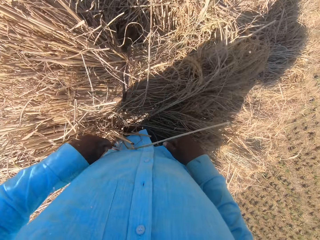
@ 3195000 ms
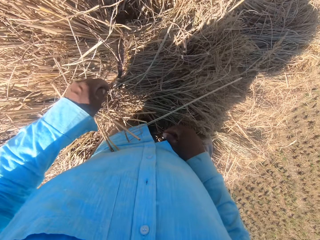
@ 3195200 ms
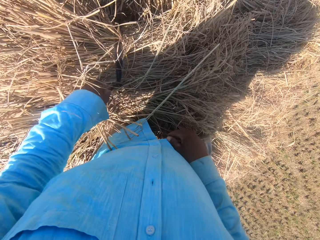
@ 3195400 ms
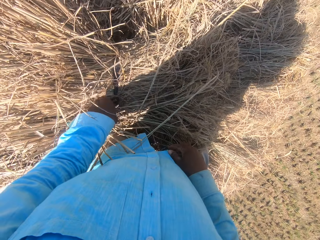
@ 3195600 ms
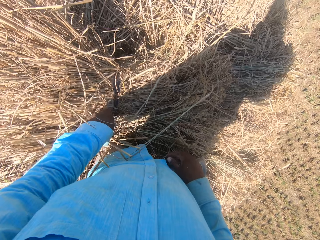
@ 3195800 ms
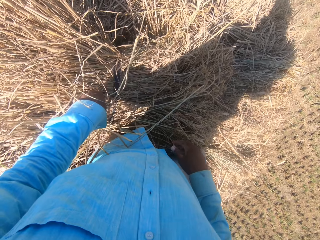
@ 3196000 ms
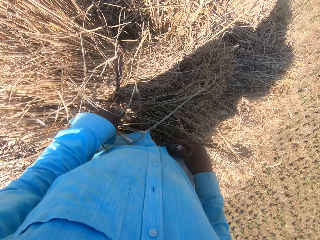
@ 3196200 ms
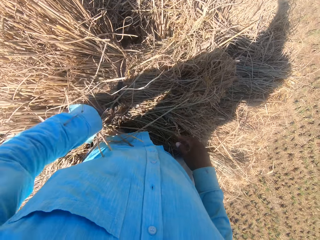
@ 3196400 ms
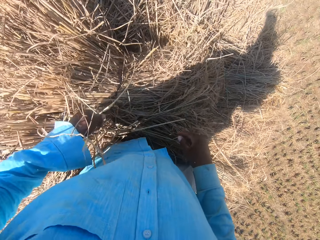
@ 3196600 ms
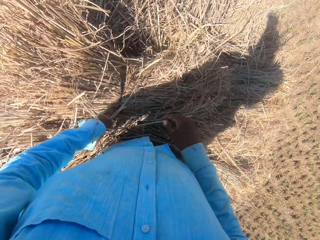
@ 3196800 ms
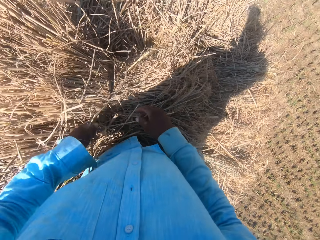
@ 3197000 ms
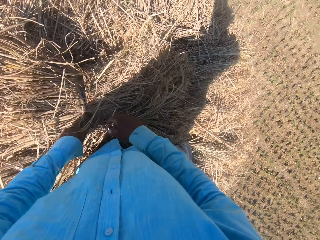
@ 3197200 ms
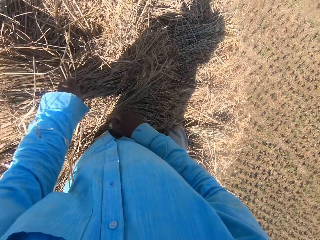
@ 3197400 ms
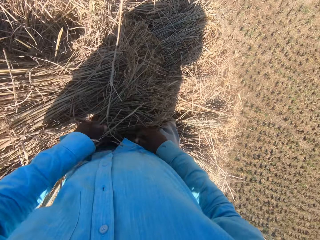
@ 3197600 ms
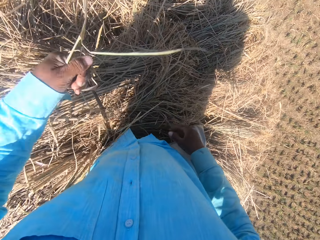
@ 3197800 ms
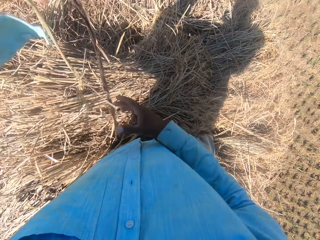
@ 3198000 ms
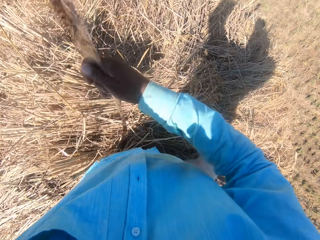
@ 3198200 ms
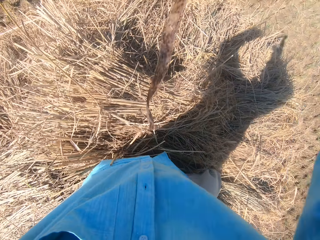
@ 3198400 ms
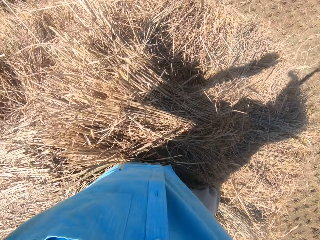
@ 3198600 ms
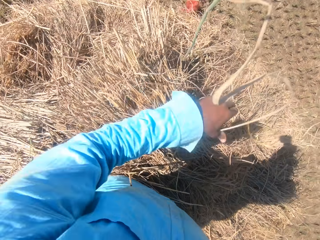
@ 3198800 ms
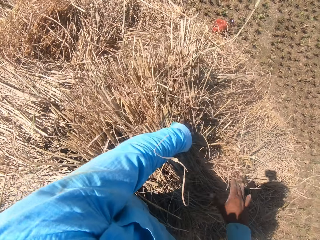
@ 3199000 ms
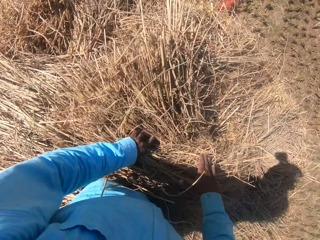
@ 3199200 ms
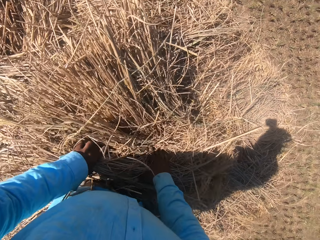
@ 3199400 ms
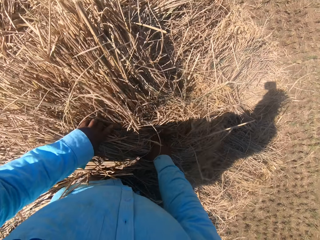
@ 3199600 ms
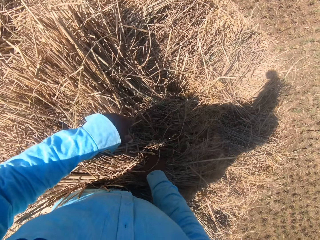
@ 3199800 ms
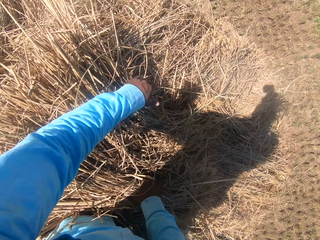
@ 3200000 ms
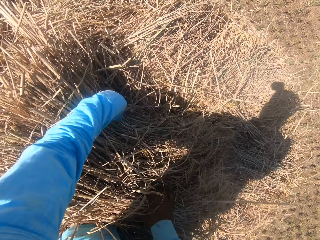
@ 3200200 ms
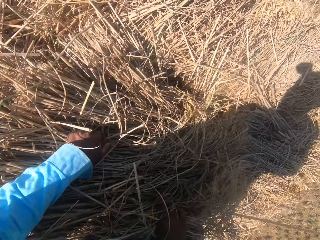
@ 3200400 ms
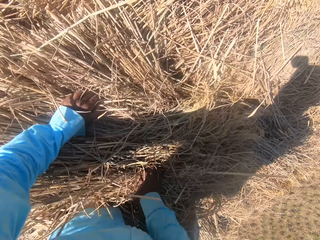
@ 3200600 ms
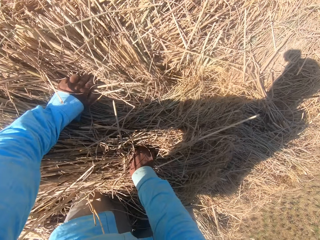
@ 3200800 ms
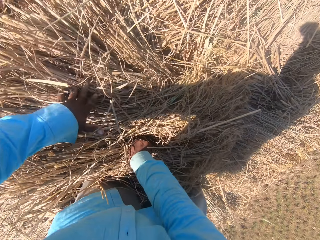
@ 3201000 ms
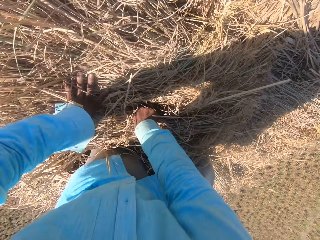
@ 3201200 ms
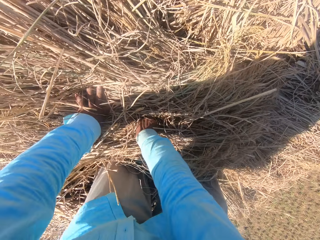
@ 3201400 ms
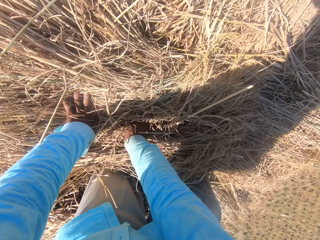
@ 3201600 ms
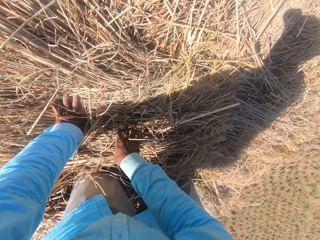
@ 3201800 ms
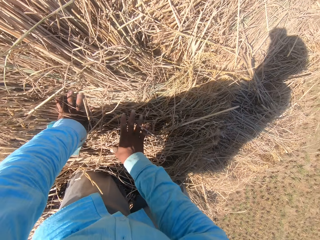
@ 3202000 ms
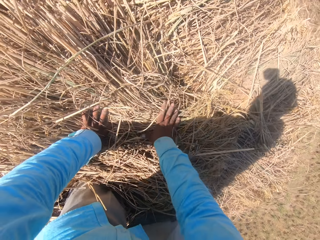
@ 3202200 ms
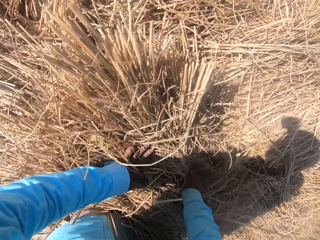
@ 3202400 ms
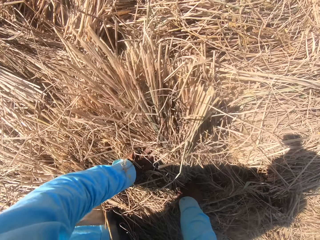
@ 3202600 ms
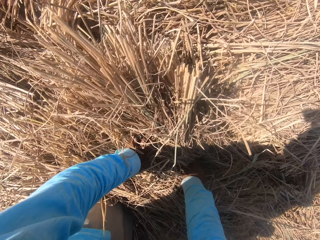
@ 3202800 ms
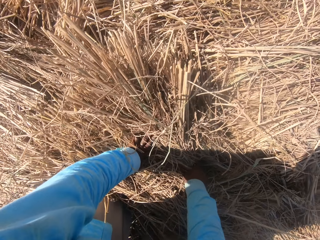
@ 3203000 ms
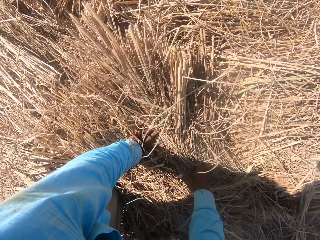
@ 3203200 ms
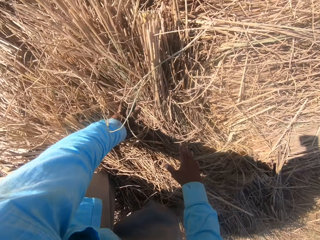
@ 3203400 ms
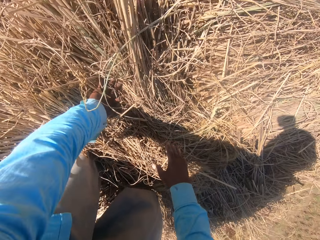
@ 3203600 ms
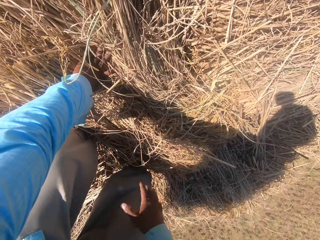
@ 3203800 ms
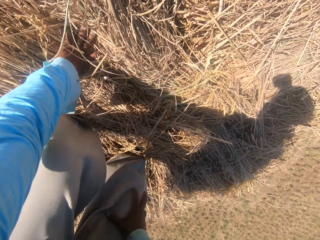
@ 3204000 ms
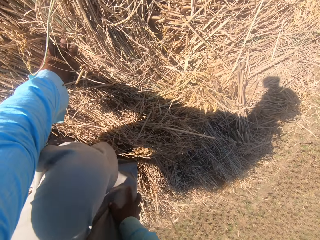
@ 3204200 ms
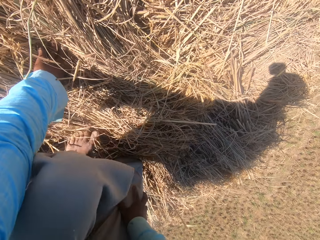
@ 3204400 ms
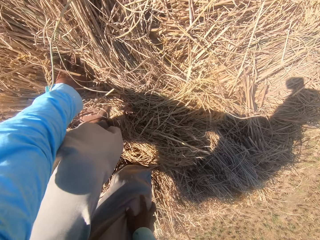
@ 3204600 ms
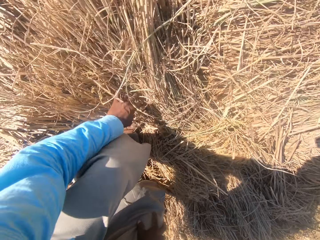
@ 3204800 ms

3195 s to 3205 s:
The camera wearer places the dry grass on the heap. They untie the rope on the stack of dried grass straws. They pull the rope from the stack of dried grass straws. They drop the rope on the field. They arrange the stack of dried grass straws on the heap. They spread the dry grass.

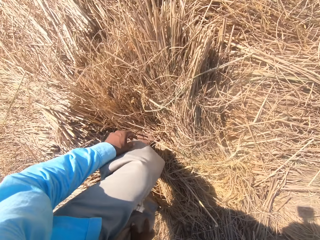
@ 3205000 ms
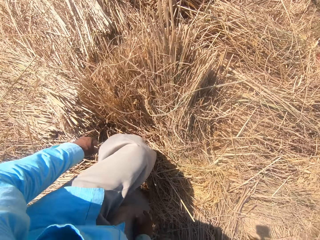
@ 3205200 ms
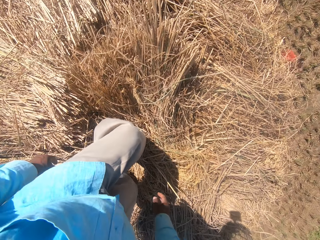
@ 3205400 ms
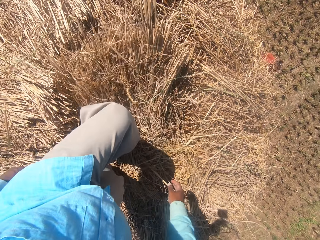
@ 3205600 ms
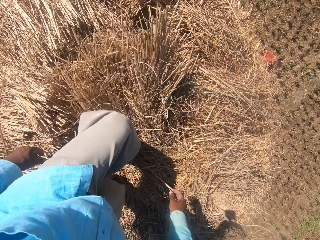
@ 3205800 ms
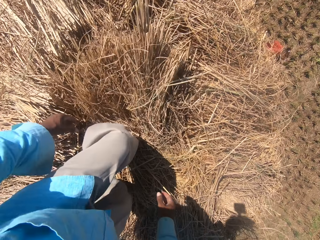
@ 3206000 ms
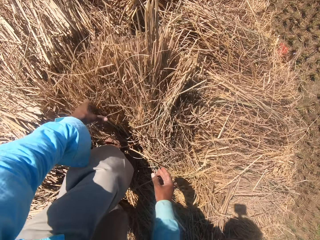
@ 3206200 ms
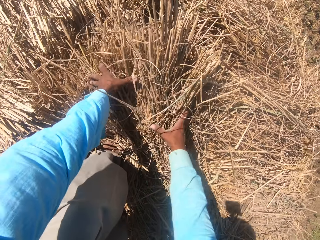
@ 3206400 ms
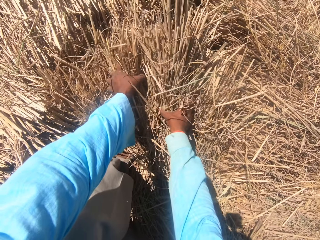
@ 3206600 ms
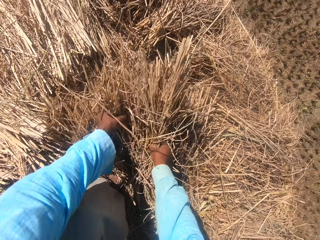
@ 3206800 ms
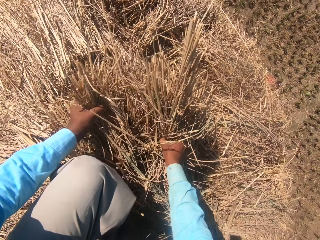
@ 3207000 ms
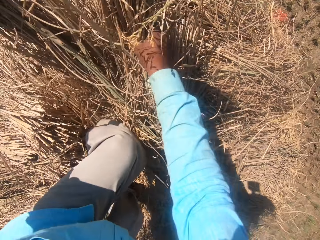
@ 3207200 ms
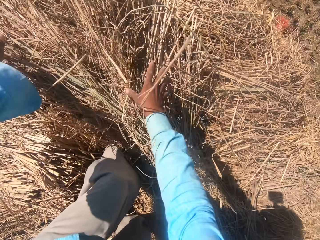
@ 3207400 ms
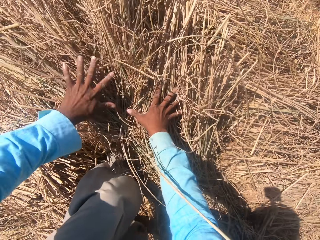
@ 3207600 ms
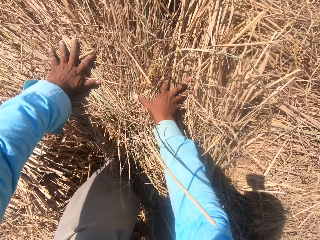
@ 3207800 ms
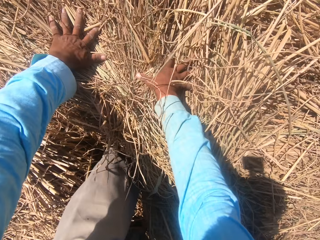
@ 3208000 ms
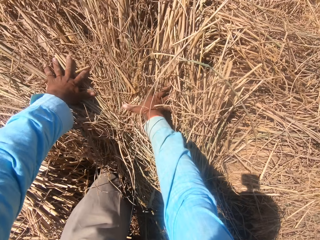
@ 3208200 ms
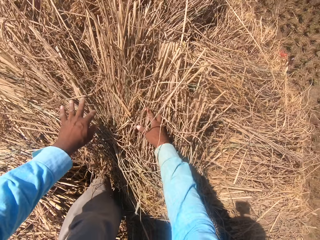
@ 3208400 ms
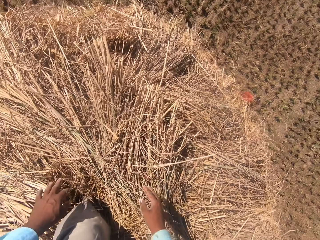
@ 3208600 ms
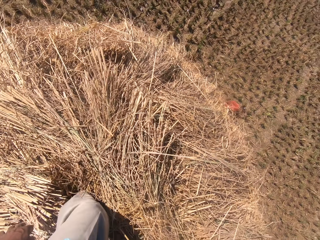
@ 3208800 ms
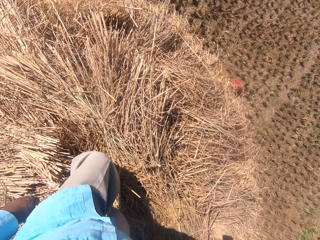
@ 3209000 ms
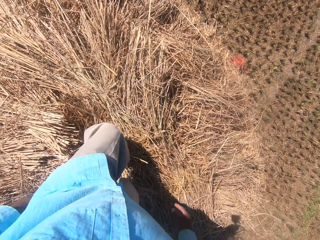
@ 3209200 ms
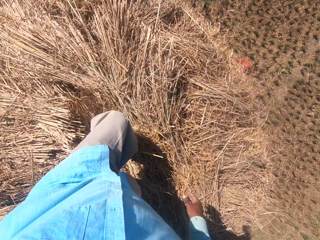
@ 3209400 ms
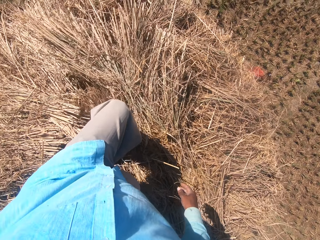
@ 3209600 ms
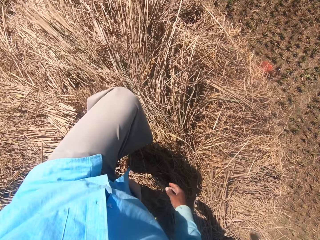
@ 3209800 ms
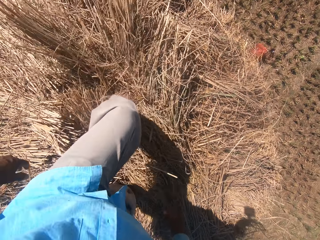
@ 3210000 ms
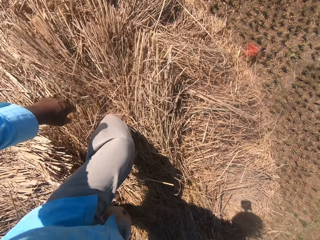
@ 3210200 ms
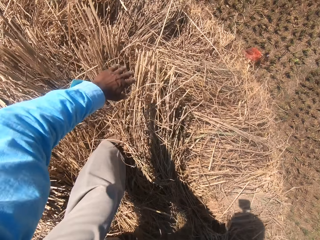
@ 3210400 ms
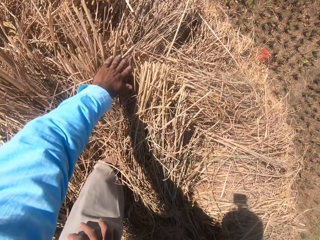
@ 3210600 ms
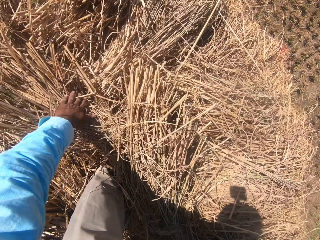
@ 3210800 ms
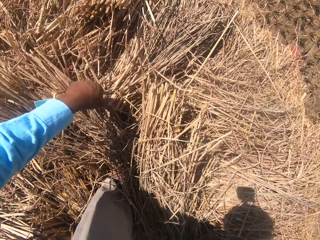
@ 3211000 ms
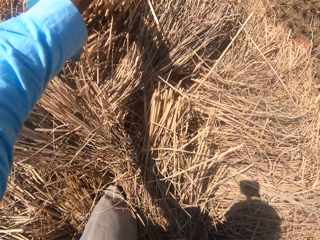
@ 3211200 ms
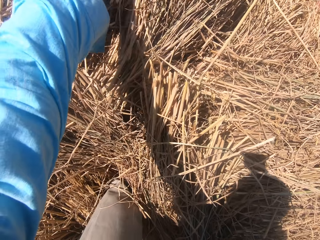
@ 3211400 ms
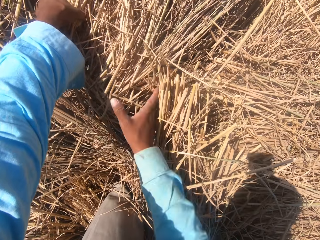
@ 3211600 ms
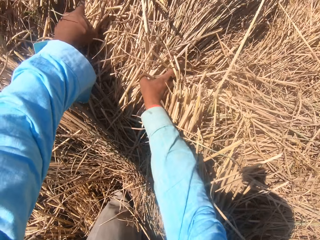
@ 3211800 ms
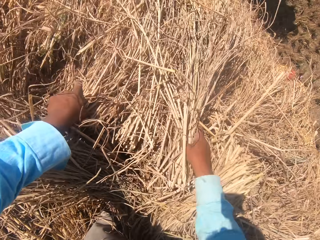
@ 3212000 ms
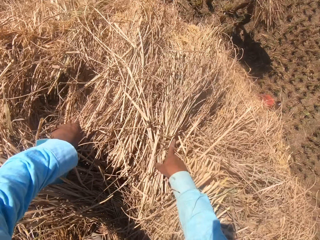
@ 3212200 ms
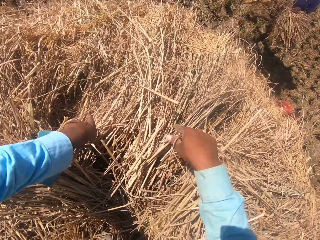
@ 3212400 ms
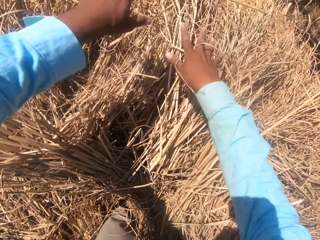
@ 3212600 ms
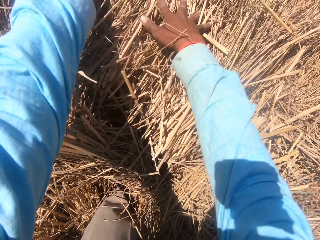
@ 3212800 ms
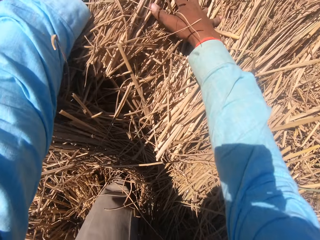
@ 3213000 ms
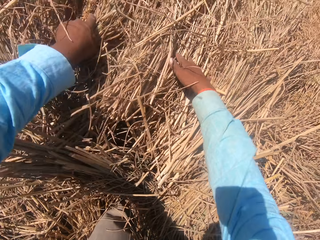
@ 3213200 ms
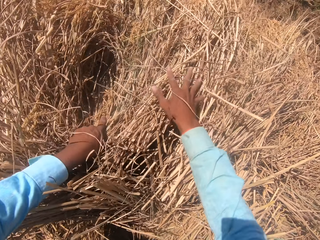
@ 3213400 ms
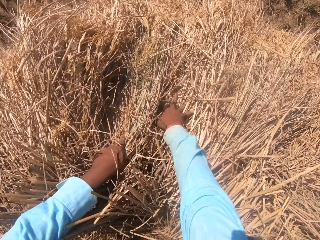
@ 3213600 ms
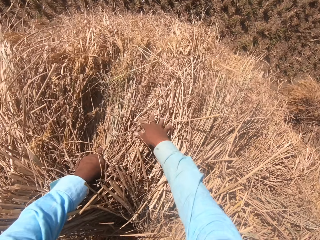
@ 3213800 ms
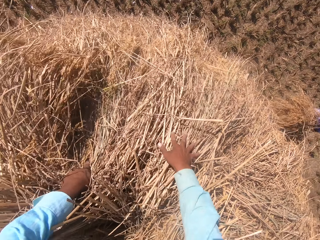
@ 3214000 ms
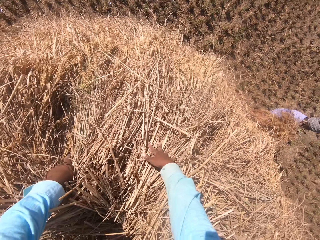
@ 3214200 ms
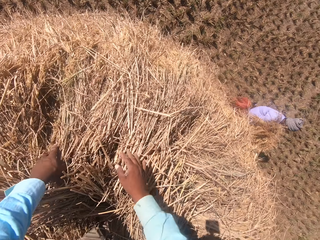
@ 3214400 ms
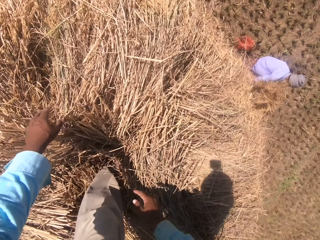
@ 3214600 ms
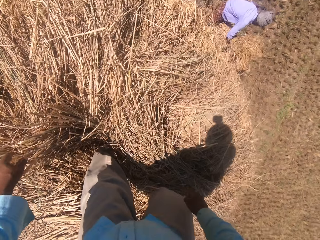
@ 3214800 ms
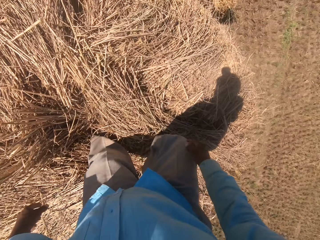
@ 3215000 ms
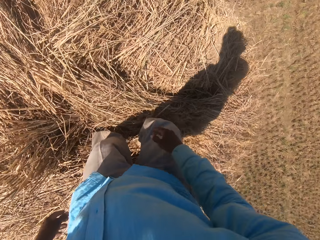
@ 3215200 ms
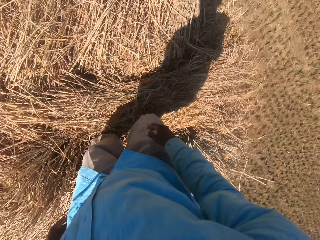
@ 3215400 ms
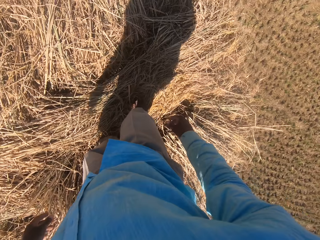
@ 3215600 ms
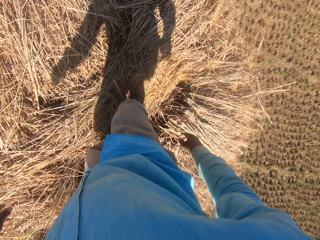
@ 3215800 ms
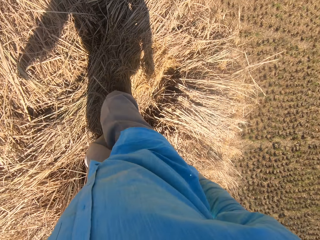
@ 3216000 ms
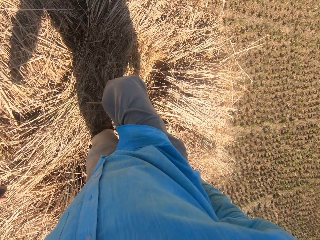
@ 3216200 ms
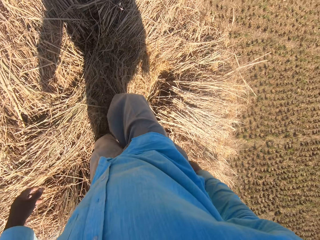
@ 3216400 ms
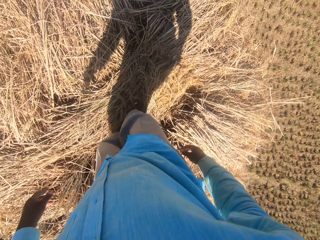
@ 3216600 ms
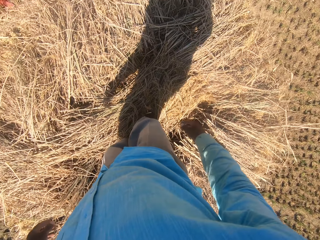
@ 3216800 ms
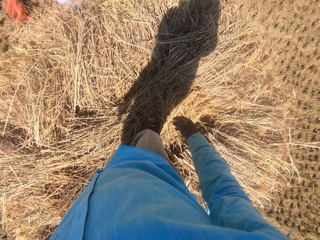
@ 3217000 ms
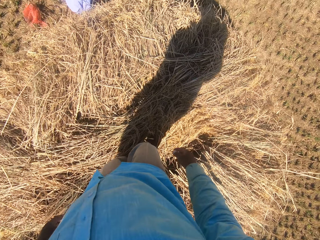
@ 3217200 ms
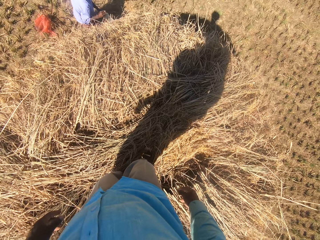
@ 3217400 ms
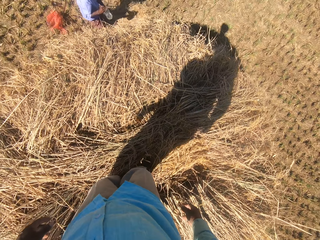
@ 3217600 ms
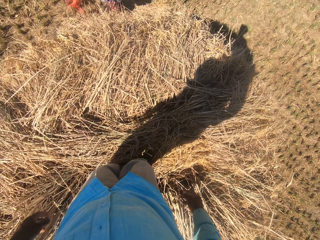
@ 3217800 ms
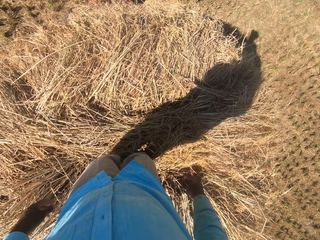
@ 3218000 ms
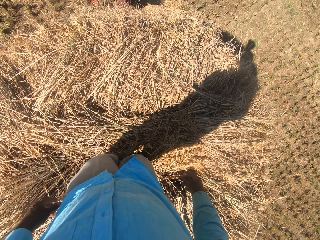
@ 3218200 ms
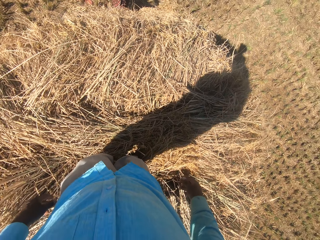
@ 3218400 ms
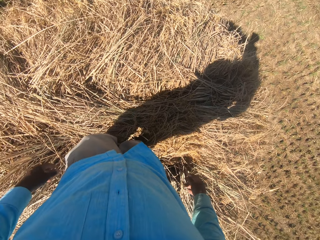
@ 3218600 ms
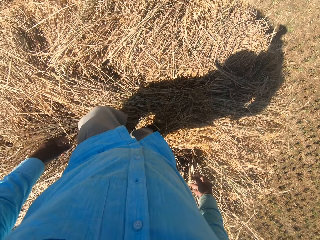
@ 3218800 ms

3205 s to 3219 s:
The camera wearer picks up the dry grass. They place the dry grass on the heap. They spread the dry grass. A man carries another stack of dried grass straws in his hands and walks toward the camera wearer. The man drops the stack of dried grass straws on the ground. The camera wearer looks at the man. They look around the farm. The man picks up a bottle of water from the ground.
